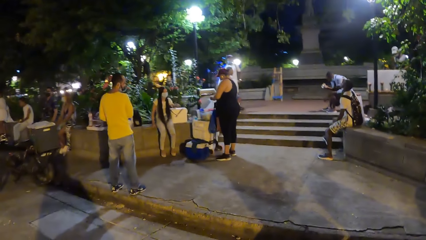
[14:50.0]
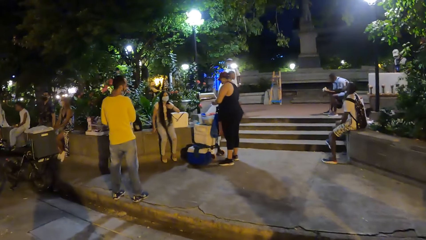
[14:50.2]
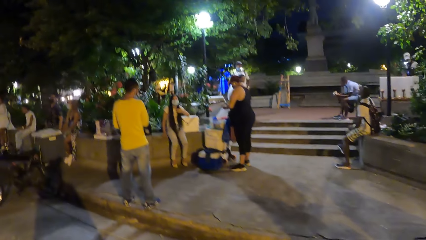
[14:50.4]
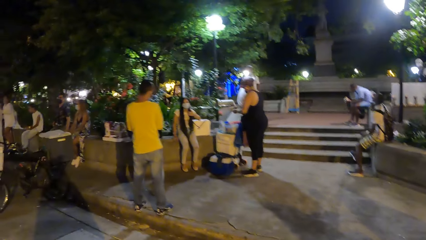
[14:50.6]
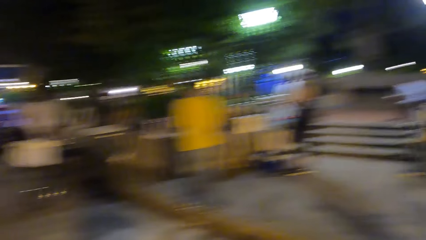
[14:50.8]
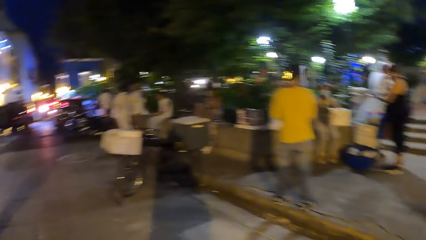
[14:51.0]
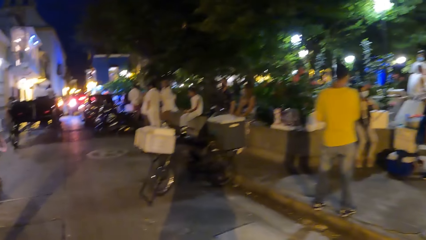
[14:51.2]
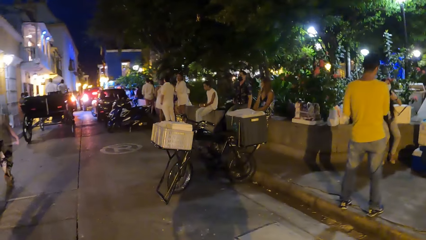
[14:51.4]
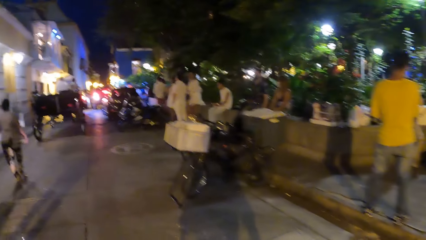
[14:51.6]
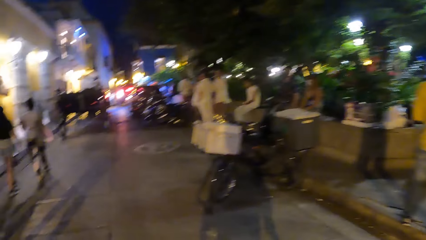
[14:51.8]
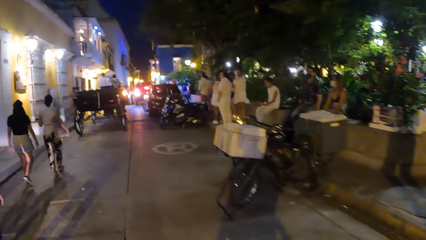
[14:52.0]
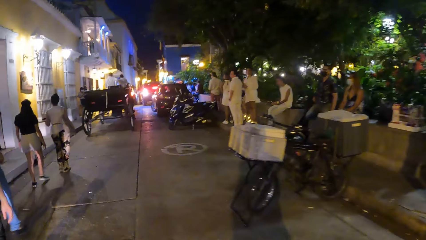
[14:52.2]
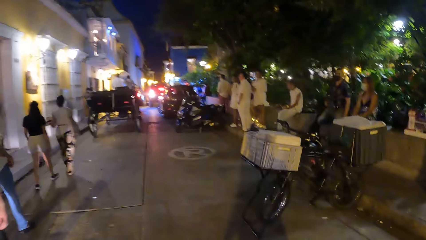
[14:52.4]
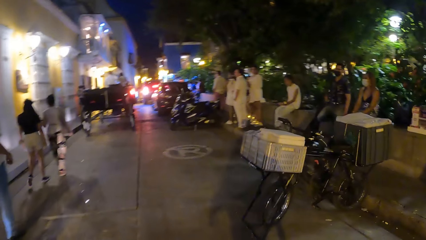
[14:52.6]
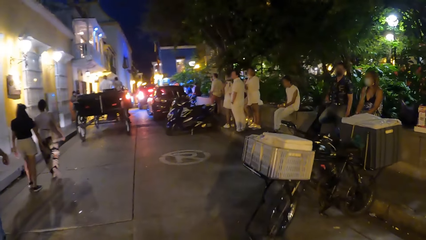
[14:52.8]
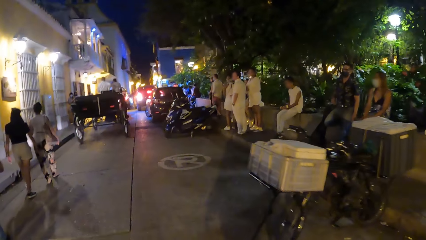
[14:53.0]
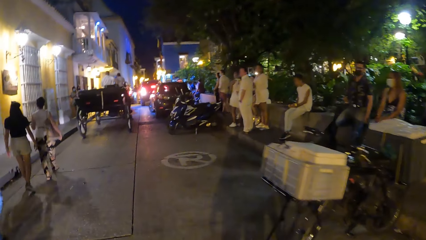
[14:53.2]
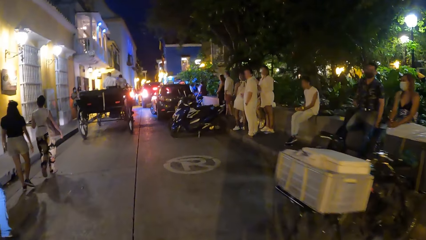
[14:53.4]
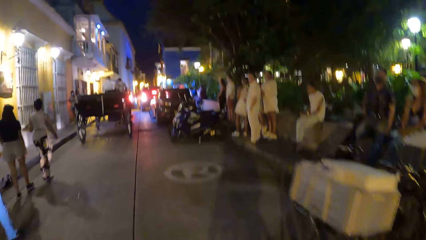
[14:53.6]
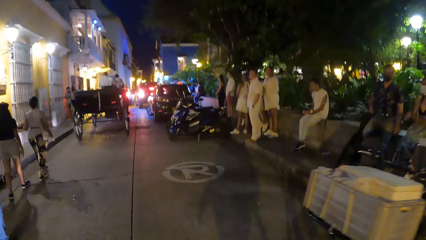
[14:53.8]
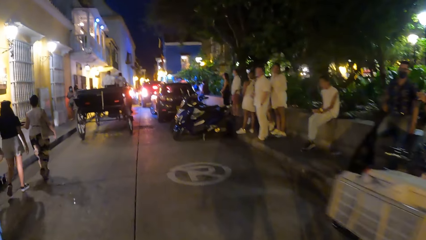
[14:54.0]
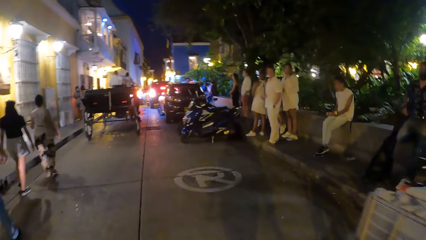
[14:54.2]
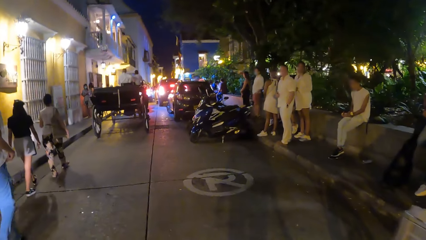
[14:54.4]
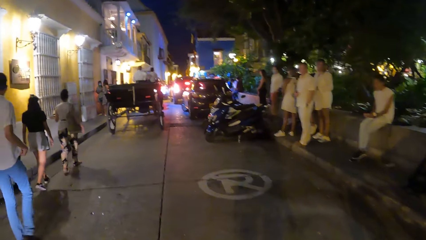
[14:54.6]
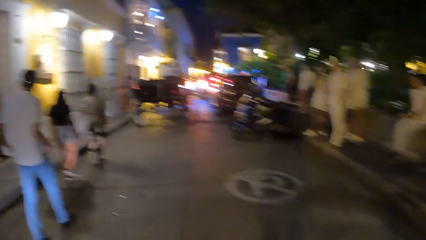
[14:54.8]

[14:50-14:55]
The camera wearer walks around the road.

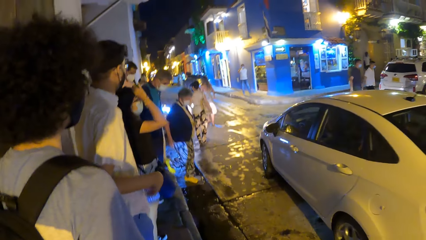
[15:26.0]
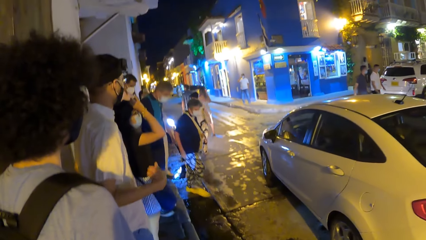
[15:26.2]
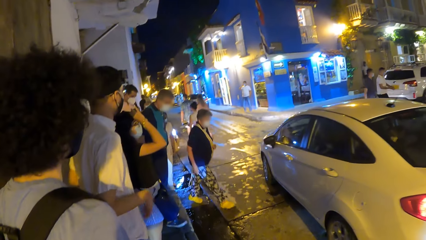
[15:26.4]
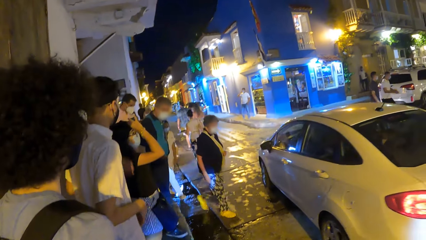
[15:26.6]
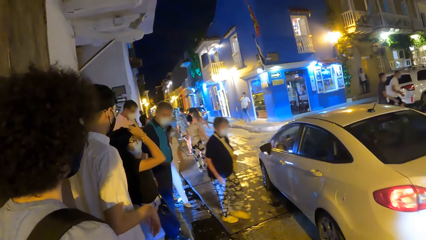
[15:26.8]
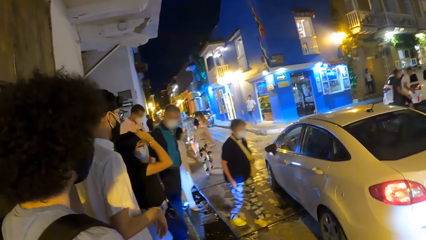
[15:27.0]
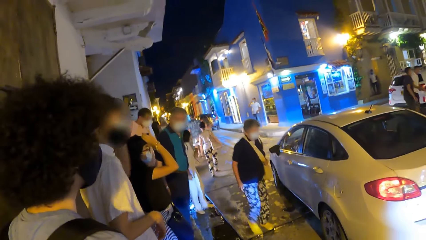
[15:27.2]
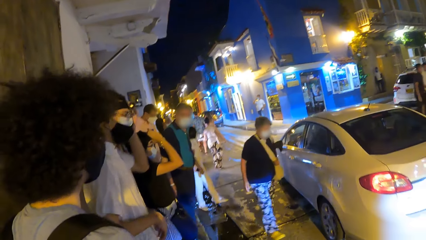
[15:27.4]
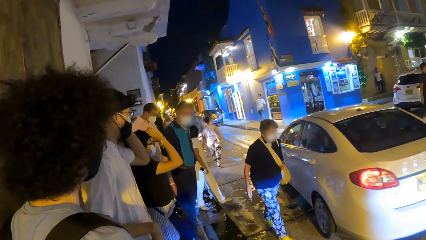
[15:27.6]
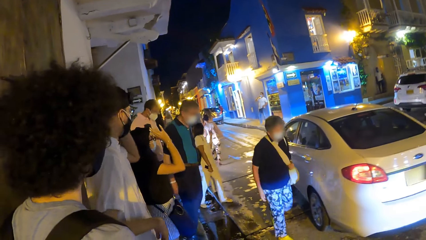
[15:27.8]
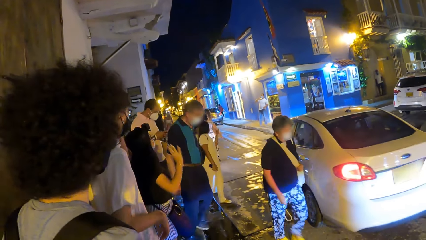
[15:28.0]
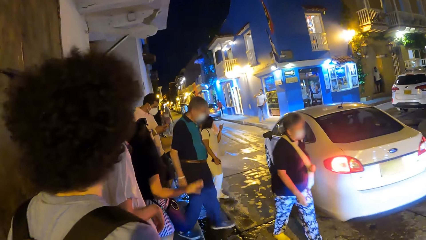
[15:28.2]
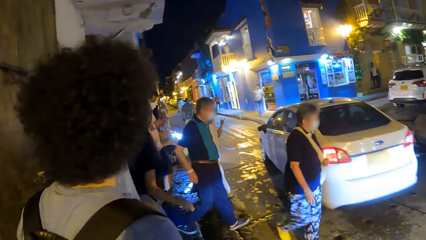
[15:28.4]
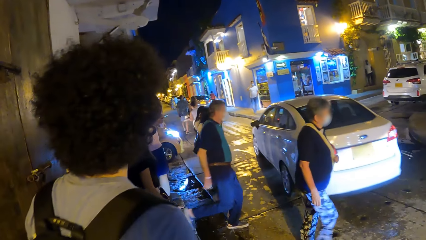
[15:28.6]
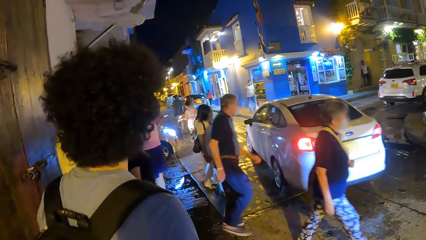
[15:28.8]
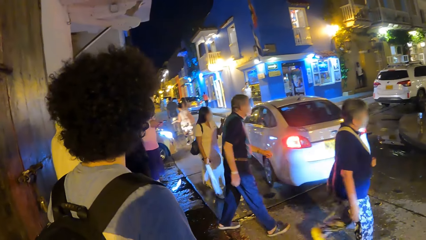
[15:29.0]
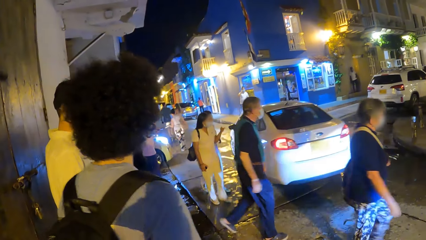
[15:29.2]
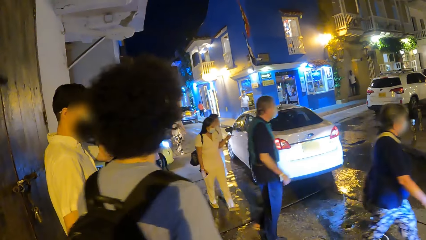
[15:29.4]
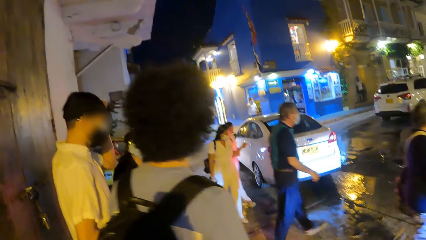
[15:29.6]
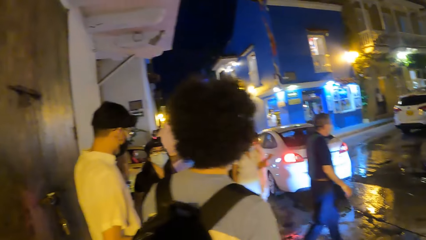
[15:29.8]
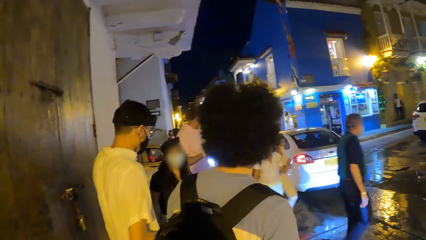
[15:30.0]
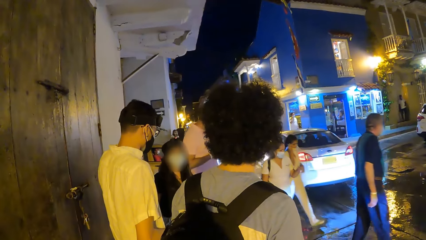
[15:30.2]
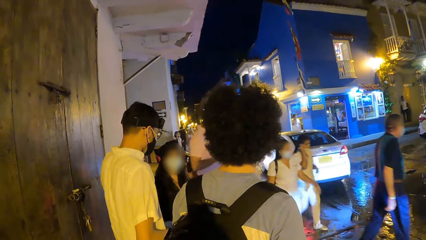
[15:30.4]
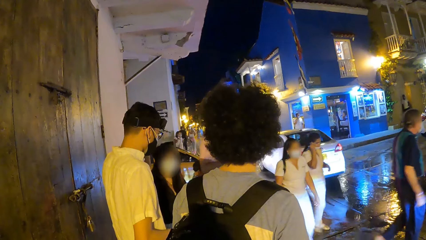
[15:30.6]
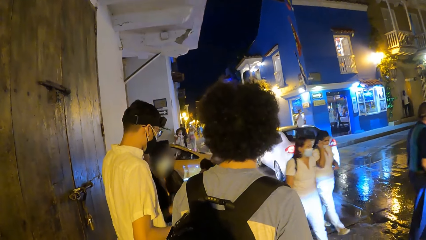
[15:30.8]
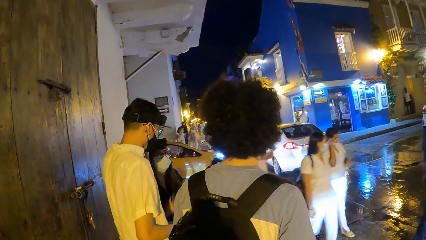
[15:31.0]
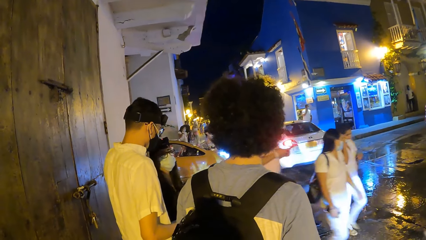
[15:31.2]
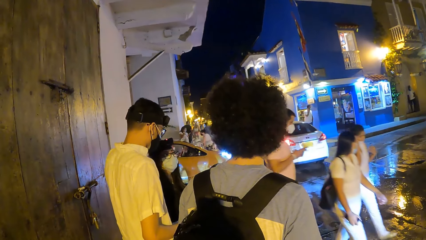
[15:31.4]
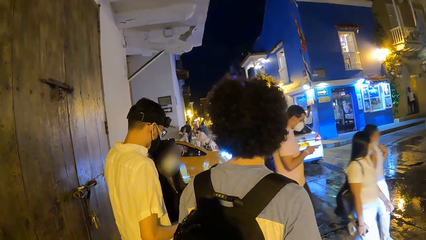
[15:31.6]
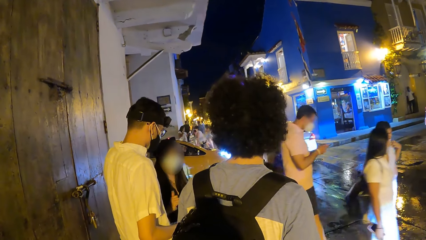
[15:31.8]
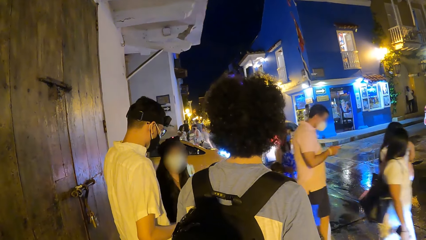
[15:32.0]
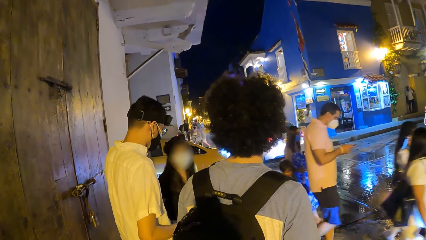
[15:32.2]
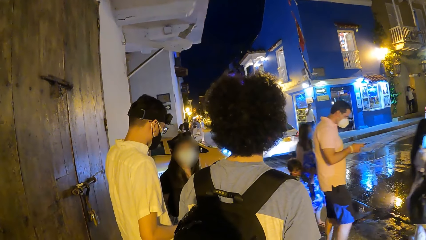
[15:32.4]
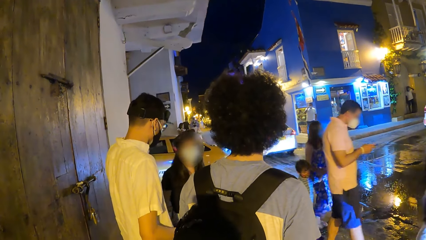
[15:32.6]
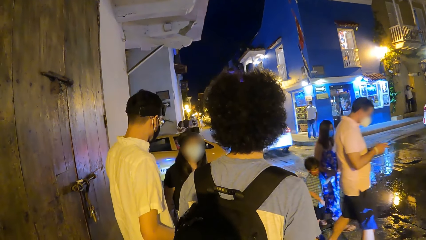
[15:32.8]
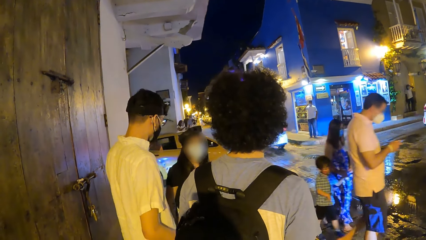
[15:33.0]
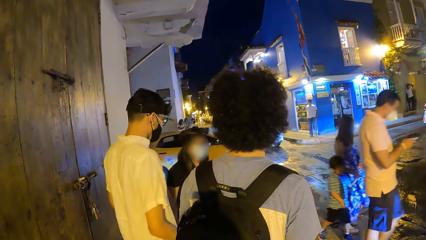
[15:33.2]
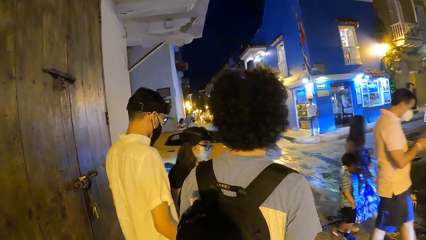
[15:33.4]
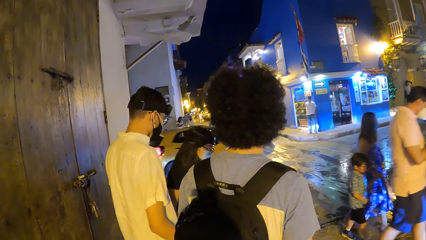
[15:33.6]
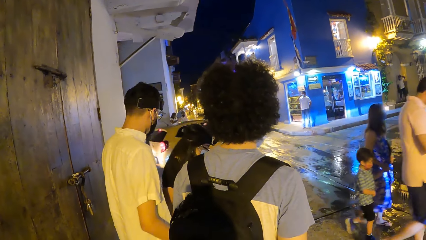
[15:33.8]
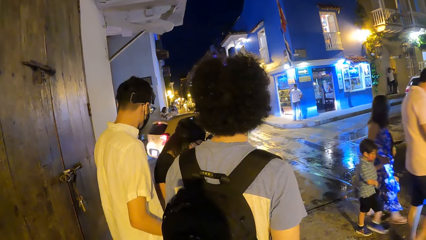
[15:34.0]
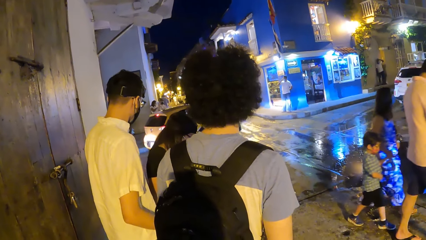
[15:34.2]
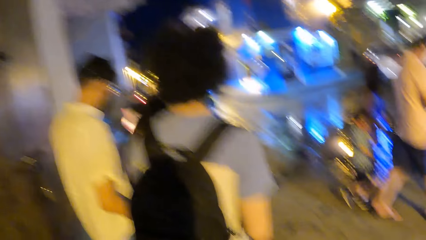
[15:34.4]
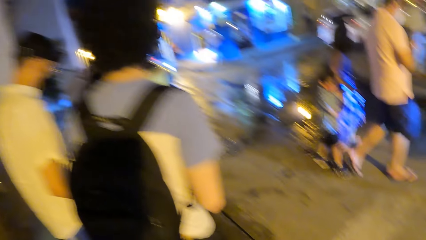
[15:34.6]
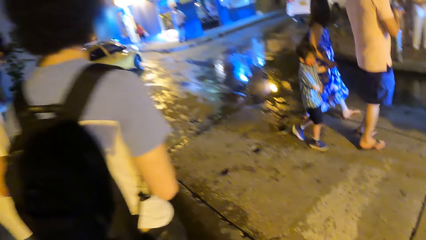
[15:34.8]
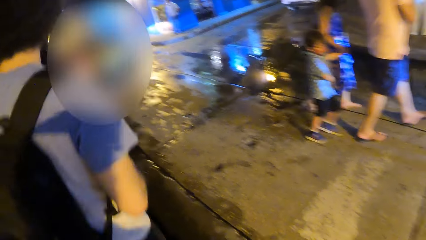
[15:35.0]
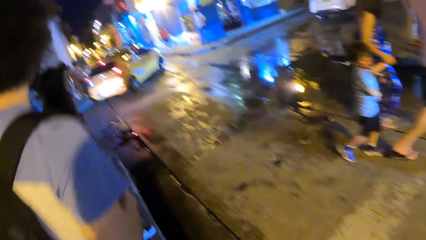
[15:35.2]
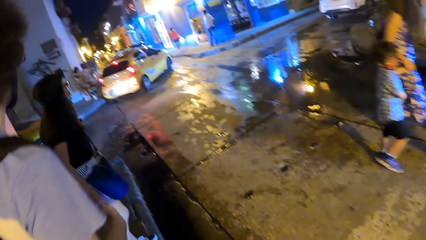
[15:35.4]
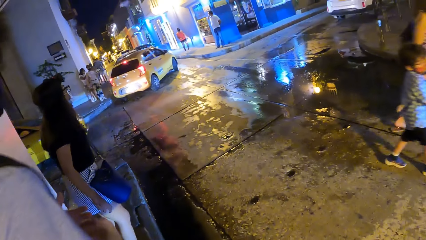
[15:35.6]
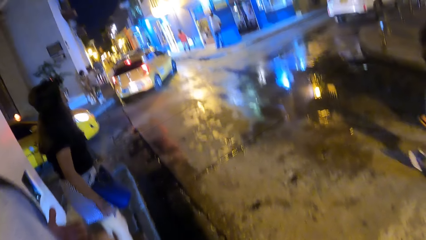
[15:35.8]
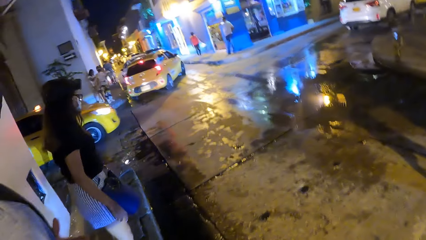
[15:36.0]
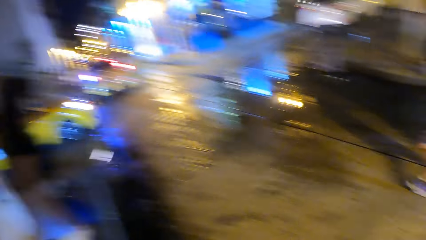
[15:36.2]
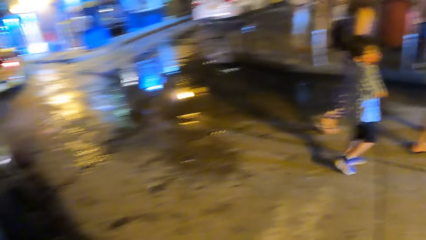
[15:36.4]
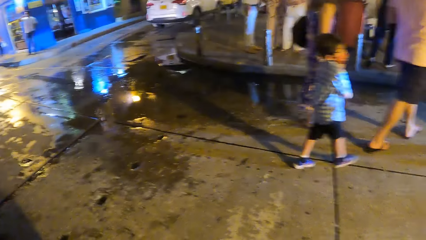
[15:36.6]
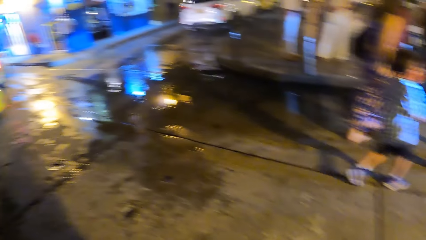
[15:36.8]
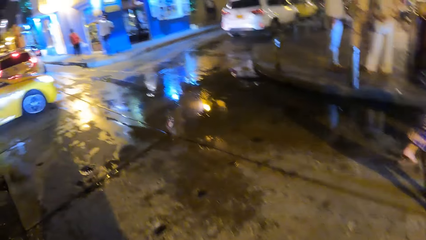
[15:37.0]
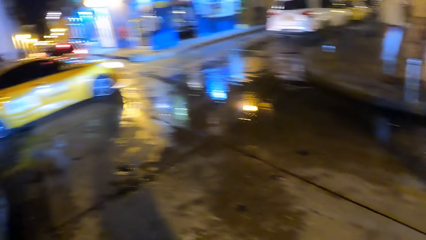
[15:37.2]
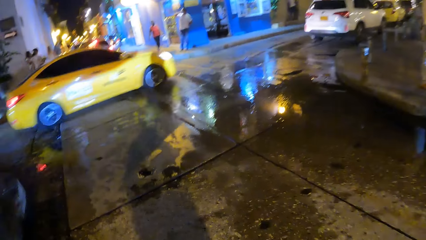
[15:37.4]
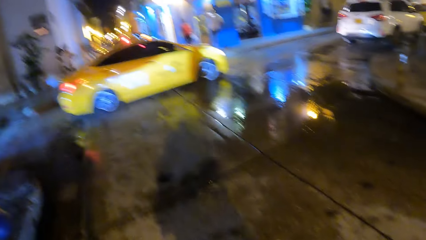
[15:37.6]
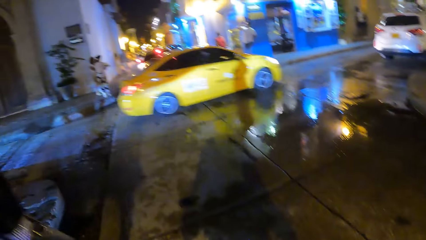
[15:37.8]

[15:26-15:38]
The camera wearer stares at the cars.
